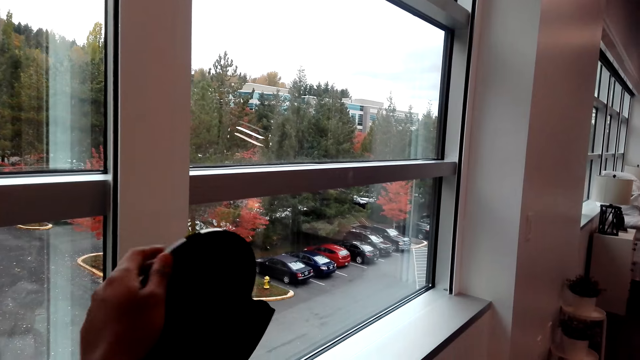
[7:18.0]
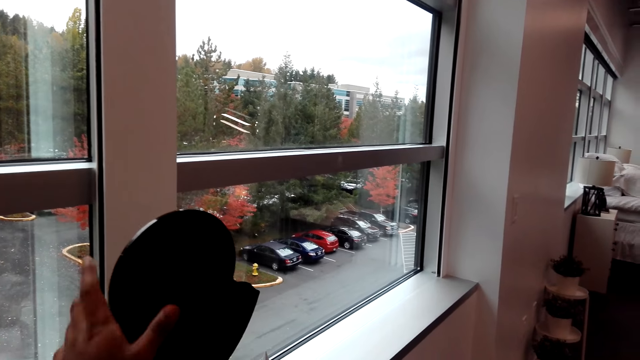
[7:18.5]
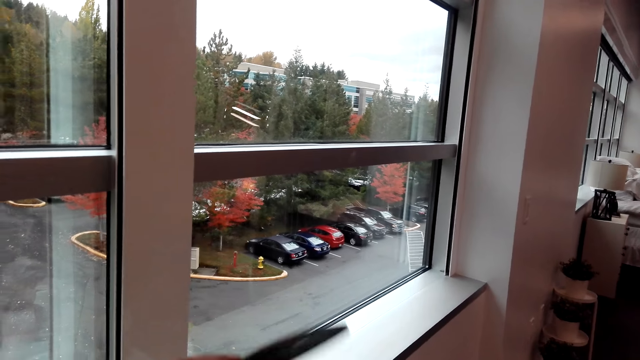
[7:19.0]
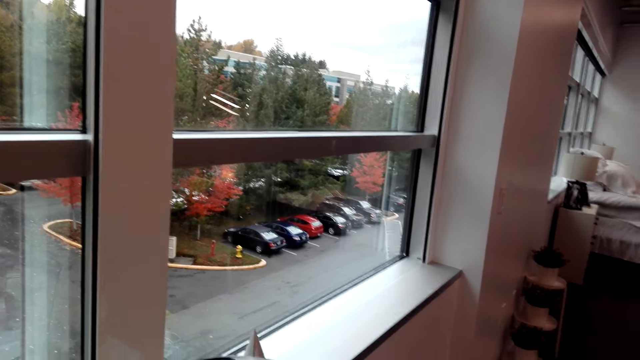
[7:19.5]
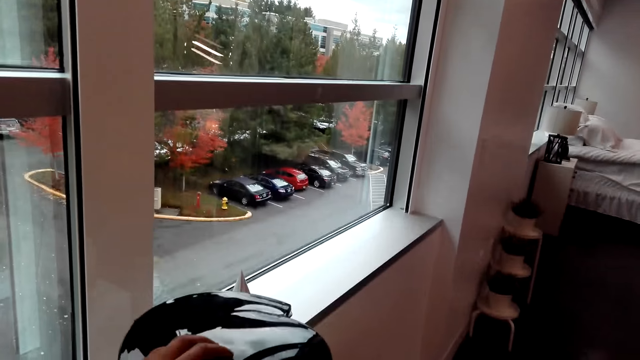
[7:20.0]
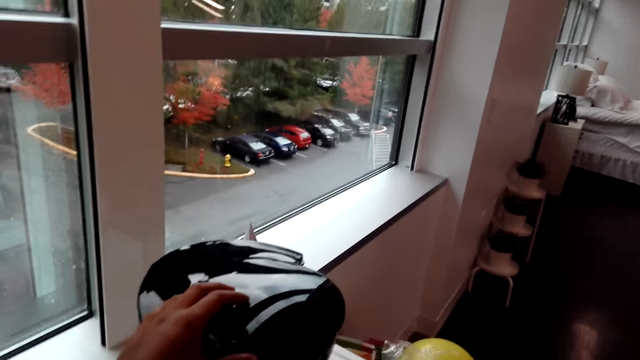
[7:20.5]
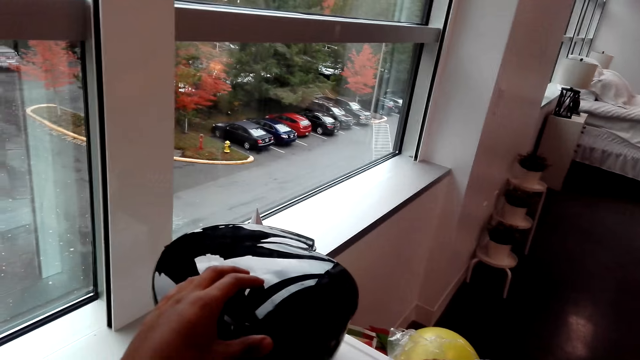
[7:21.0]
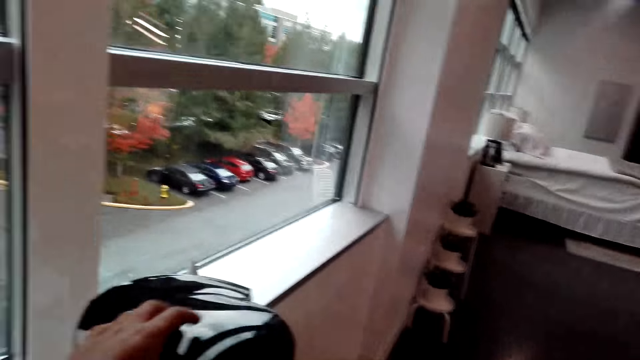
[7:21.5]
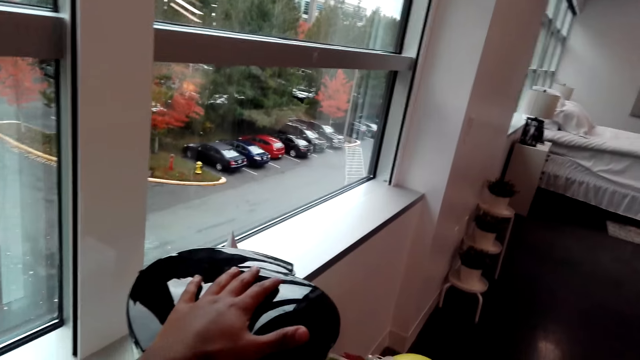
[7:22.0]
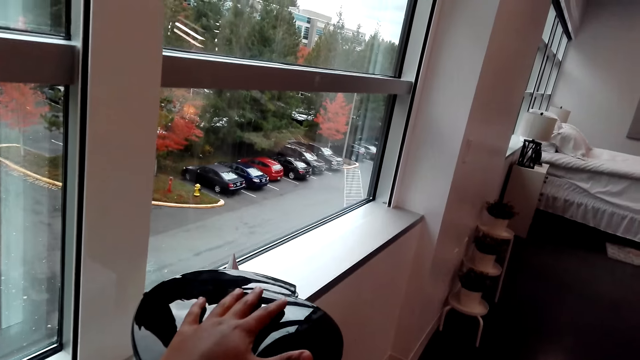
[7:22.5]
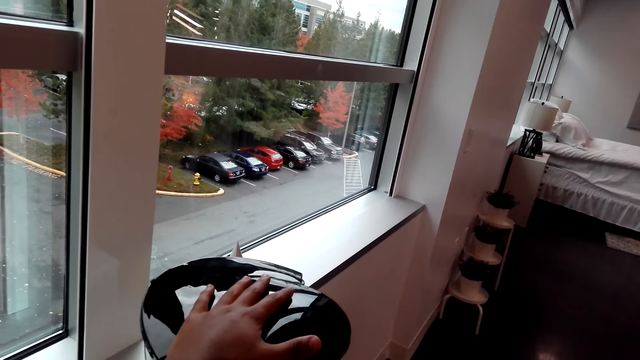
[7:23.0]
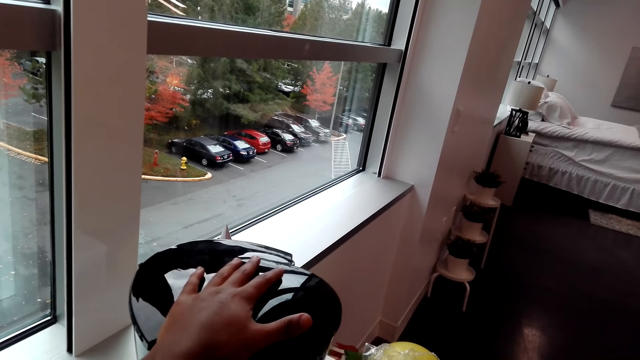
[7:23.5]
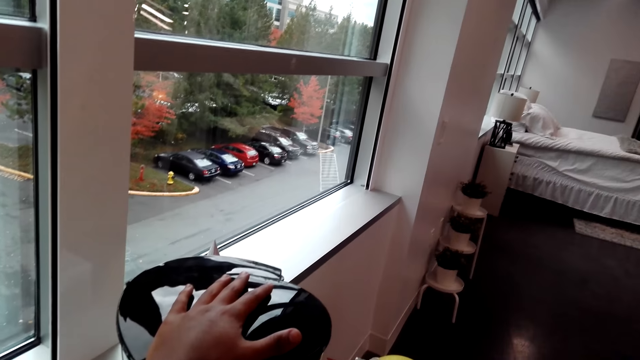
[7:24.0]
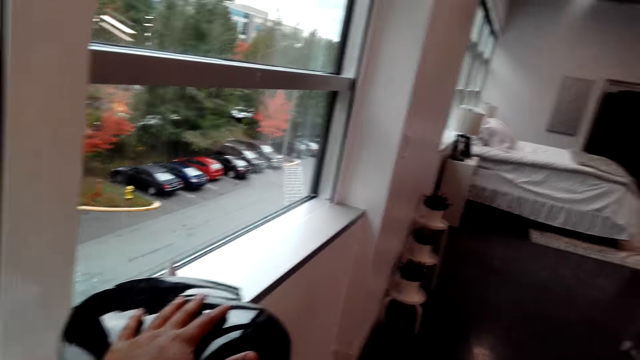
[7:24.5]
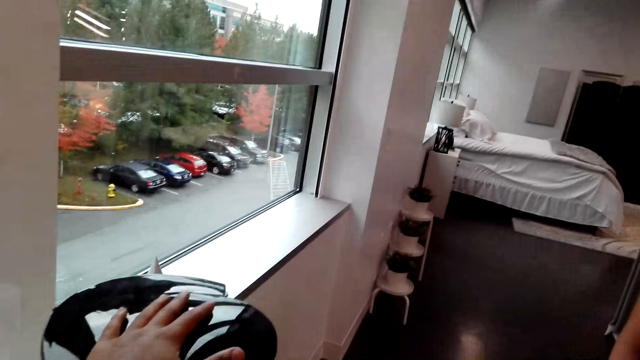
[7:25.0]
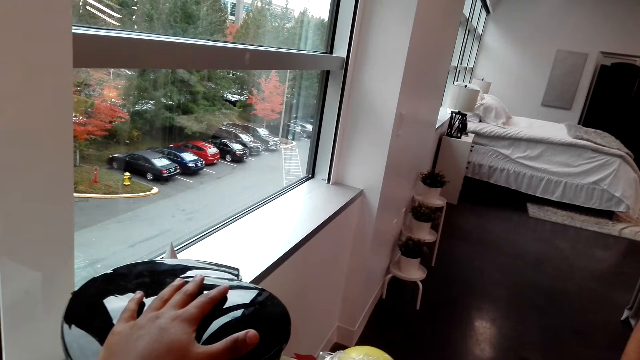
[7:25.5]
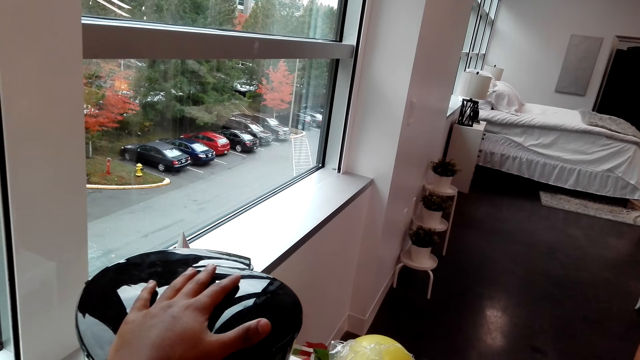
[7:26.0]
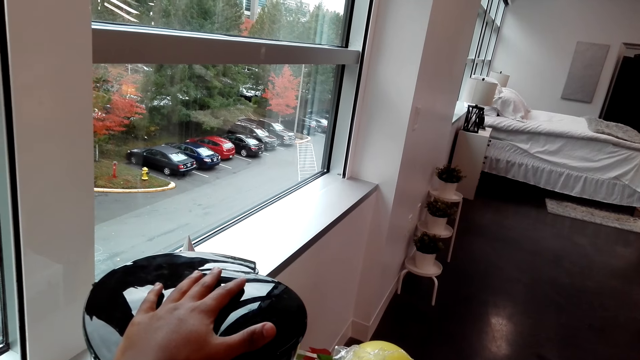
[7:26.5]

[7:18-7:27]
The camera wearer opens the coffee maker. They close the coffee maker. They touch the blender.

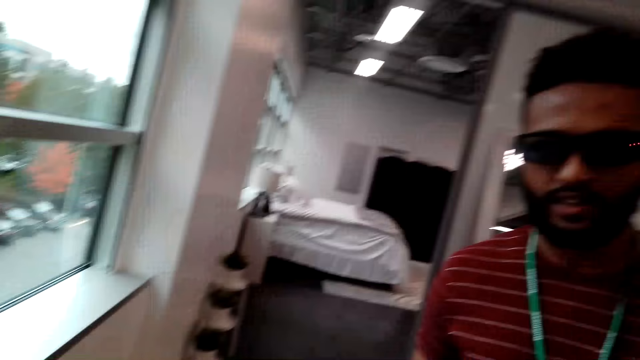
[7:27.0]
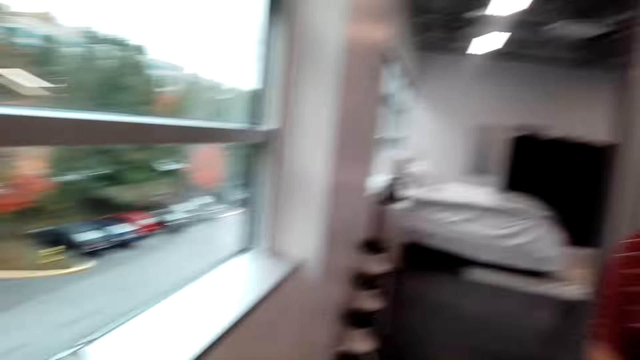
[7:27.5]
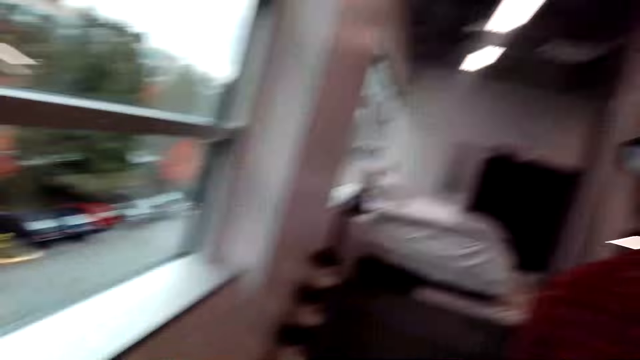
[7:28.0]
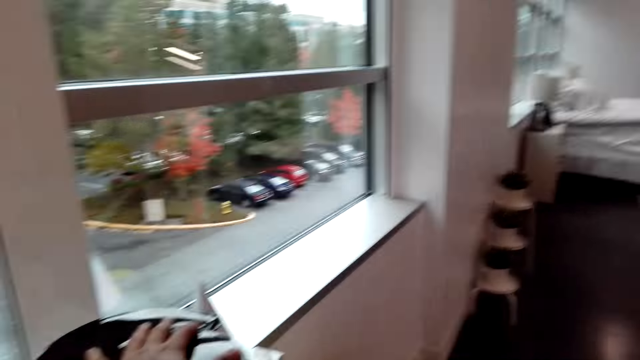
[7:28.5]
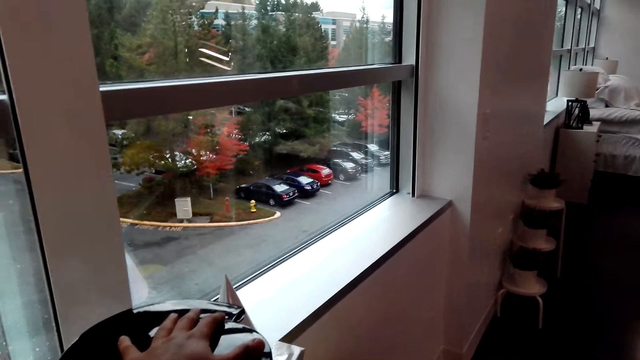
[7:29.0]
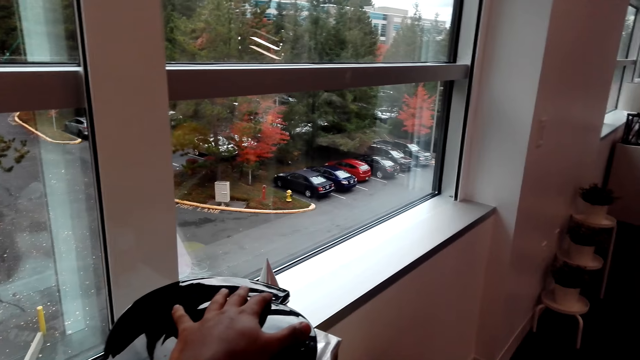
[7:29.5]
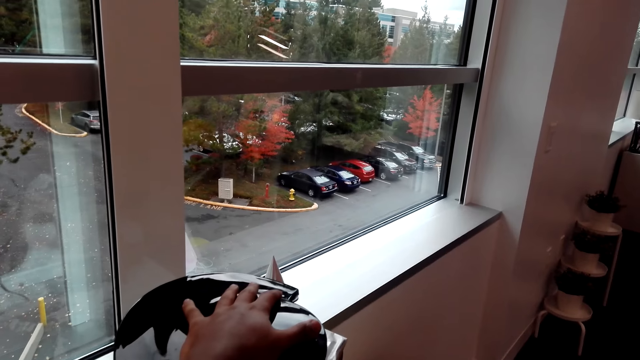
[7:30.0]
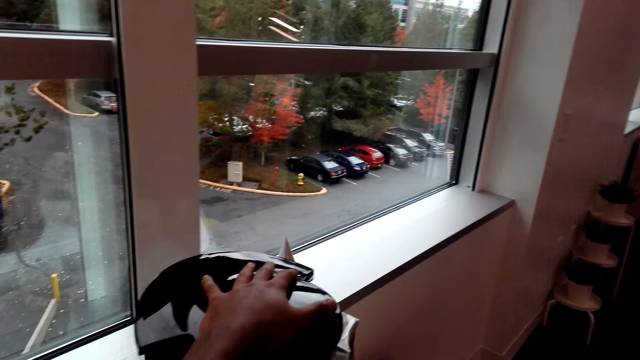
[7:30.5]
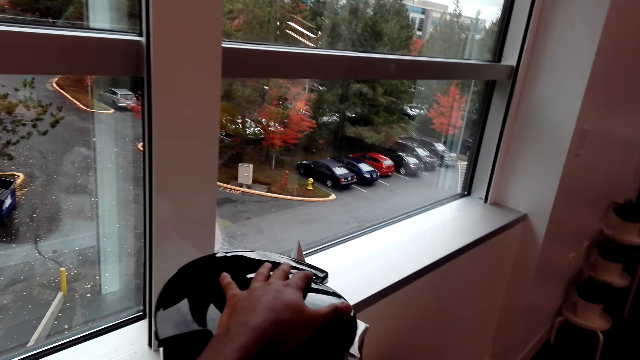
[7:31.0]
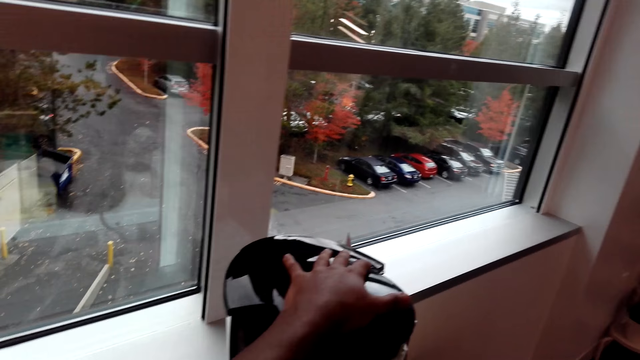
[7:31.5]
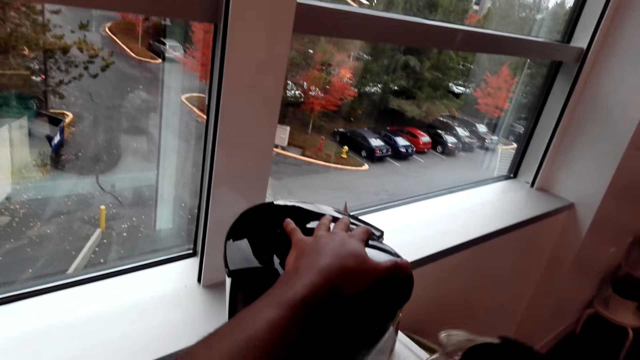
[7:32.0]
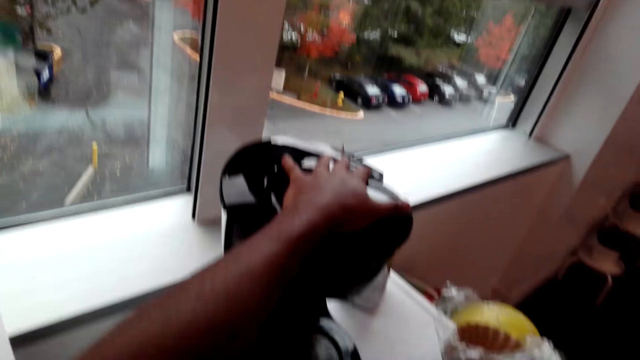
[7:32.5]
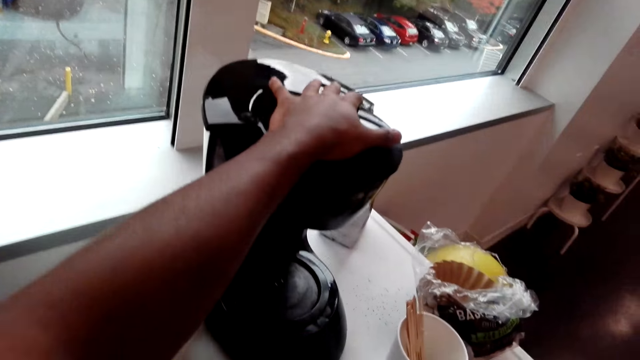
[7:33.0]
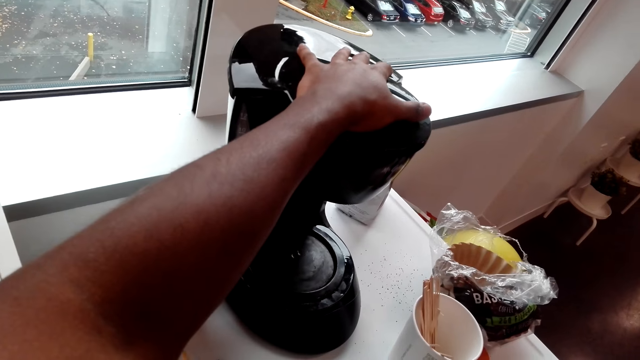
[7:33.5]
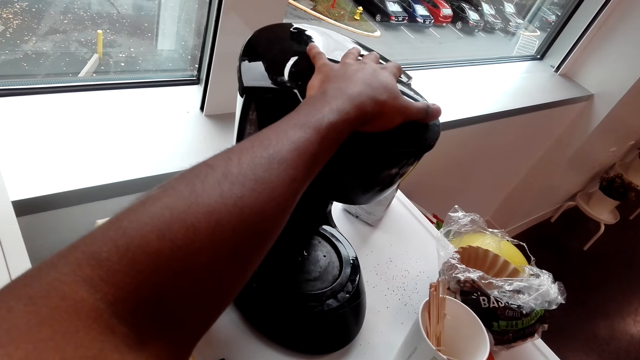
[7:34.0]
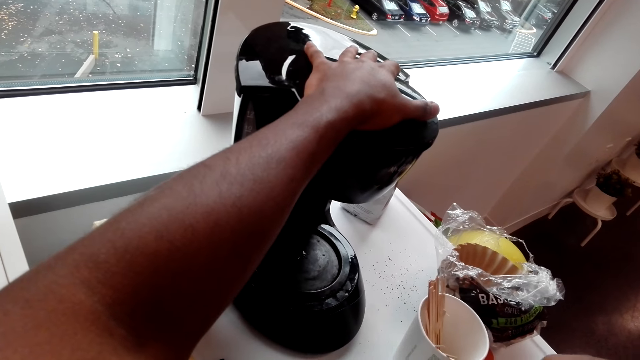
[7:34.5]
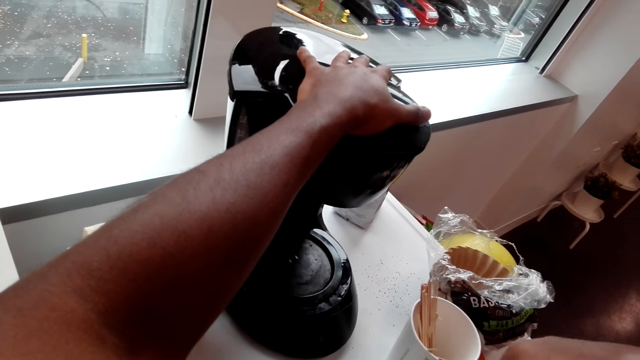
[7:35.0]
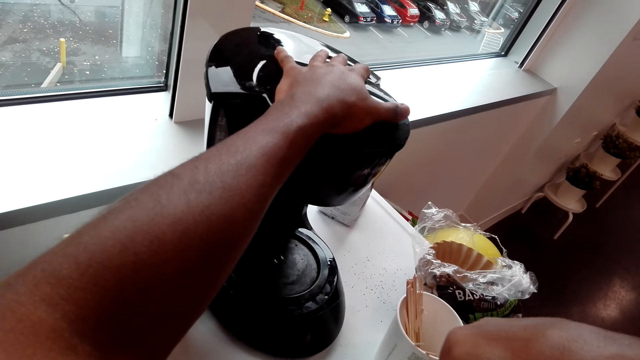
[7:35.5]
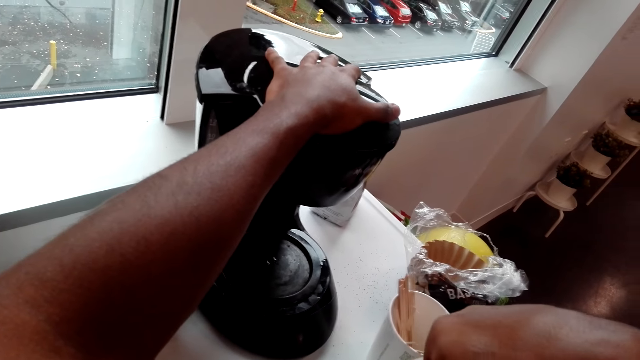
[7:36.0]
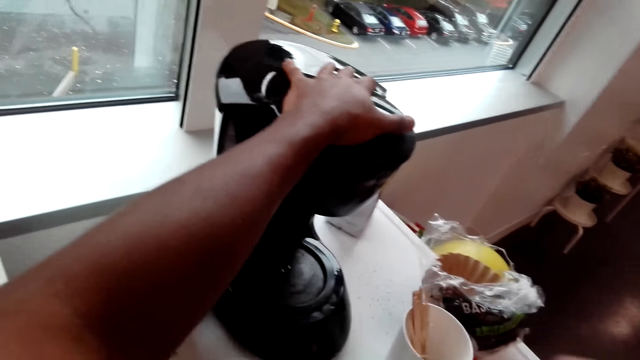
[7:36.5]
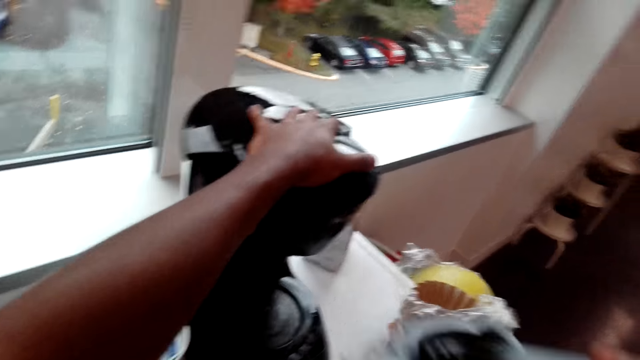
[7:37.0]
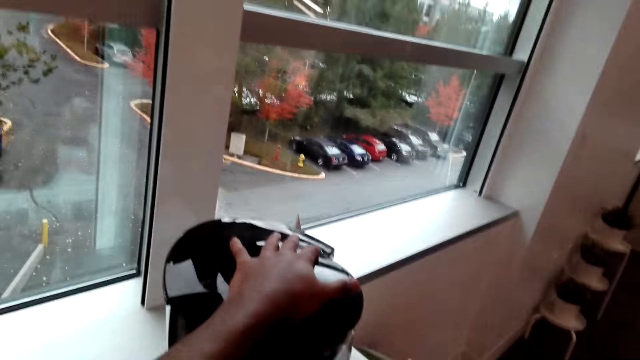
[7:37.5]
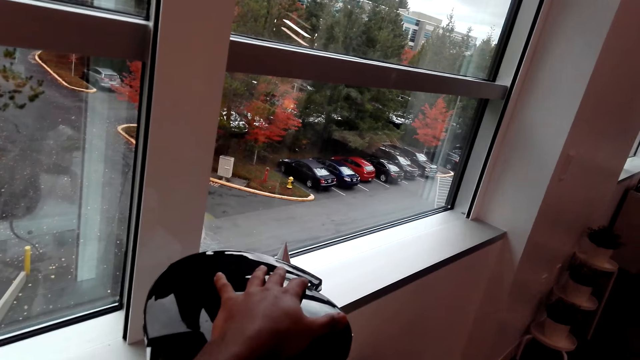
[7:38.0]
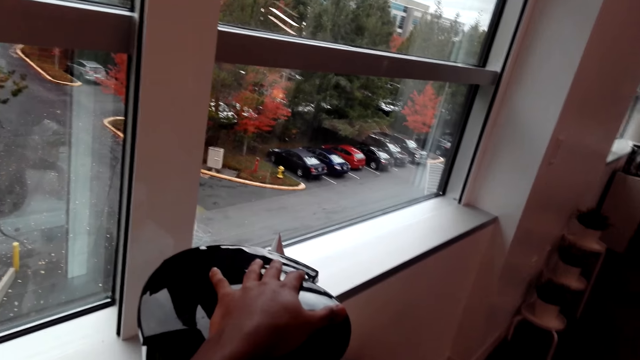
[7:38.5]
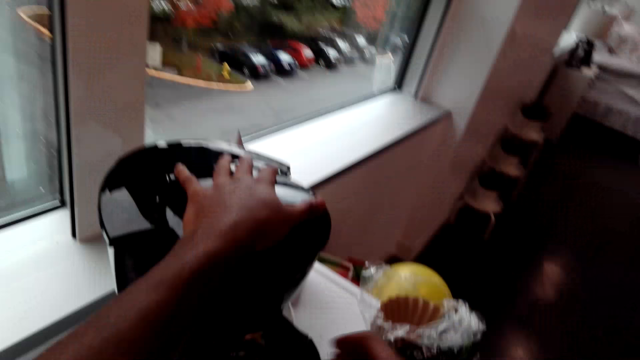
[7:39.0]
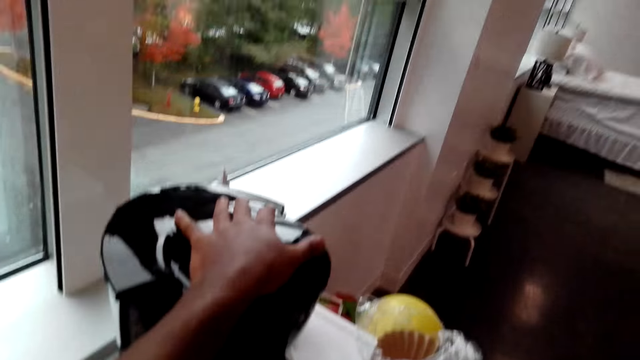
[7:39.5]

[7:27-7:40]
A man stands. The camera wearer touches the blender. They dialog with the man. They do something.
